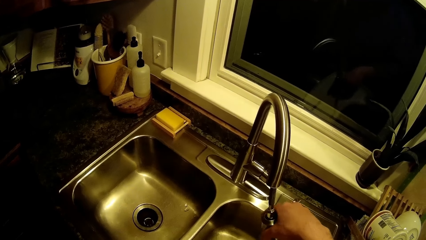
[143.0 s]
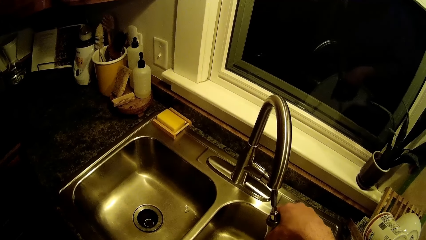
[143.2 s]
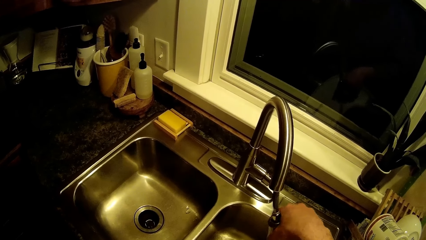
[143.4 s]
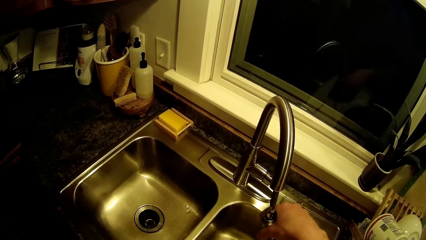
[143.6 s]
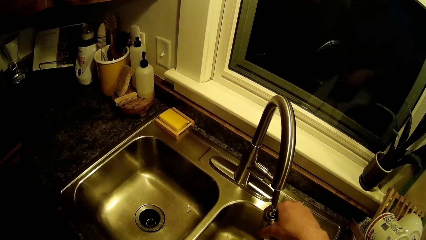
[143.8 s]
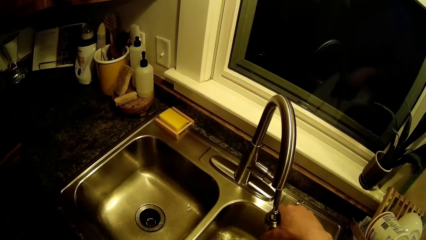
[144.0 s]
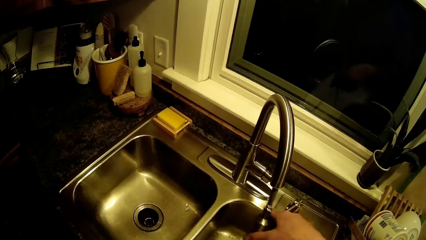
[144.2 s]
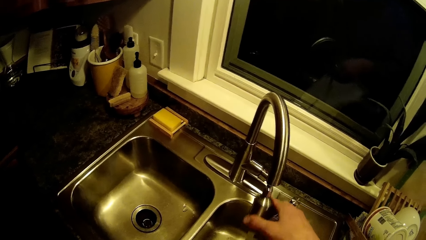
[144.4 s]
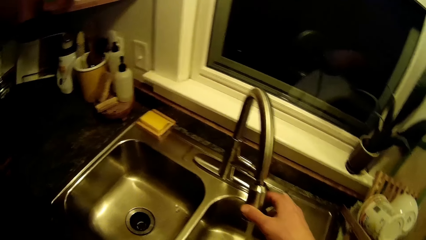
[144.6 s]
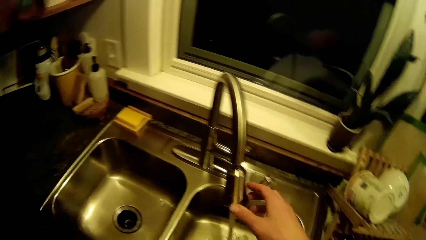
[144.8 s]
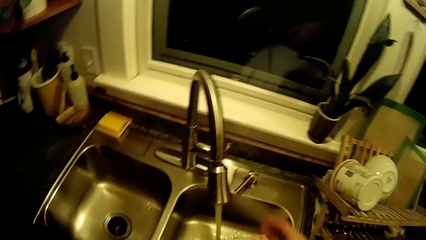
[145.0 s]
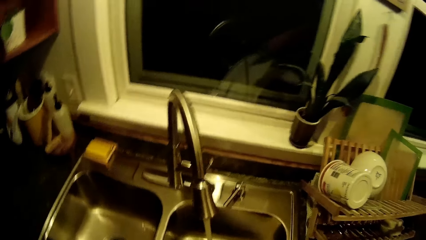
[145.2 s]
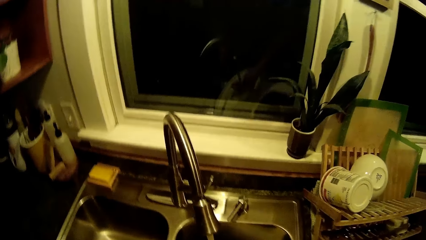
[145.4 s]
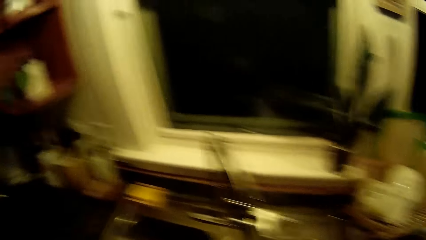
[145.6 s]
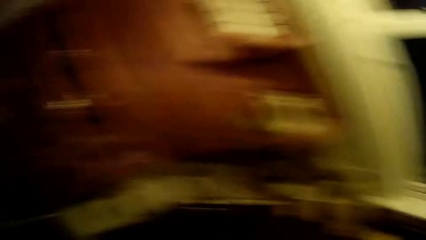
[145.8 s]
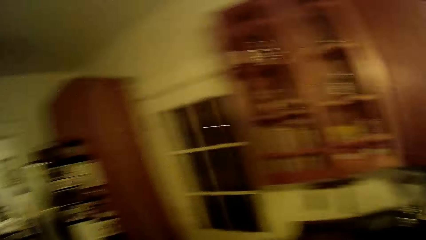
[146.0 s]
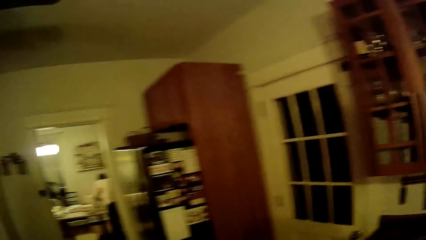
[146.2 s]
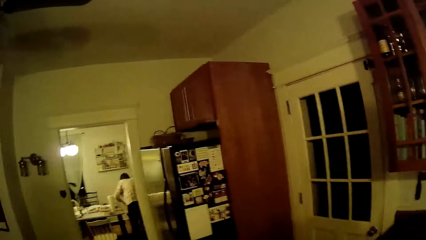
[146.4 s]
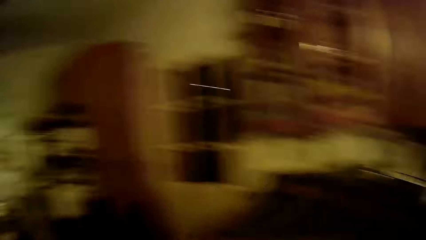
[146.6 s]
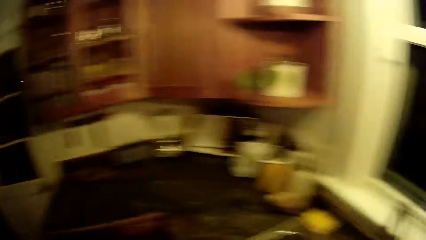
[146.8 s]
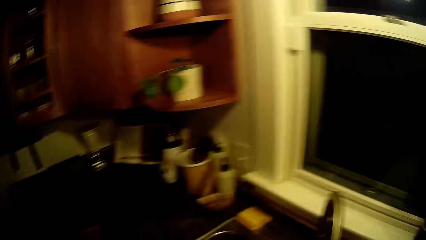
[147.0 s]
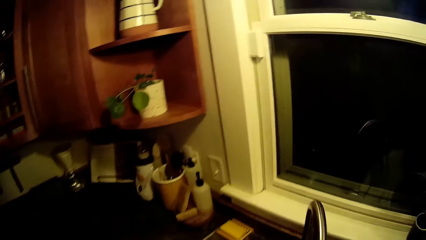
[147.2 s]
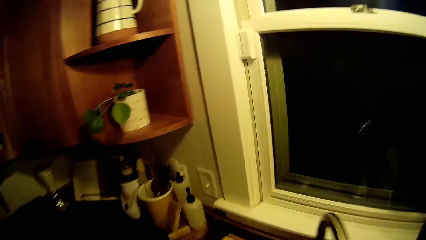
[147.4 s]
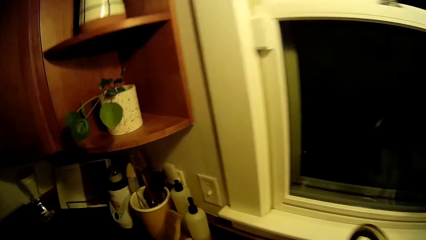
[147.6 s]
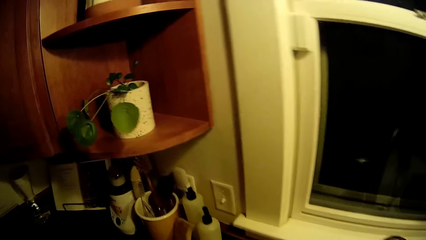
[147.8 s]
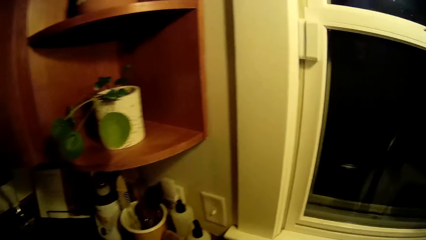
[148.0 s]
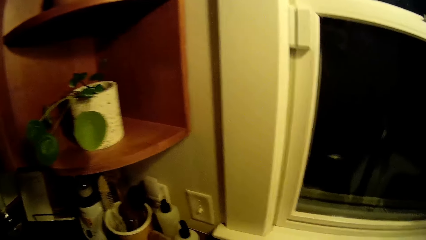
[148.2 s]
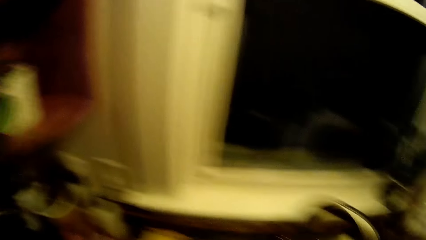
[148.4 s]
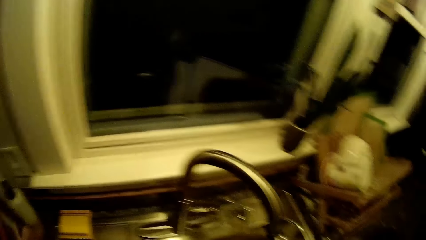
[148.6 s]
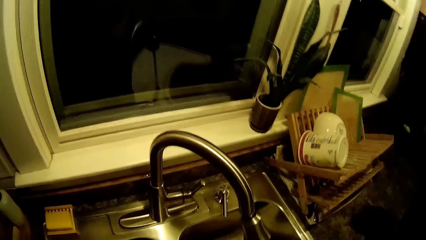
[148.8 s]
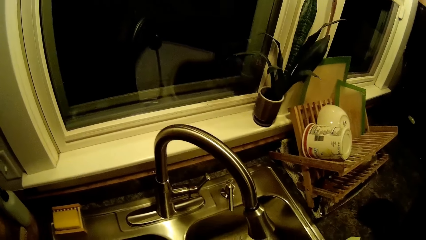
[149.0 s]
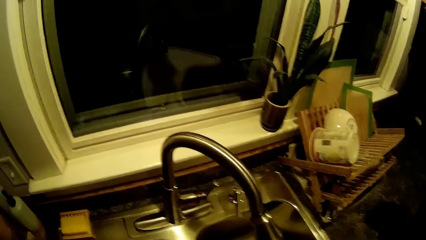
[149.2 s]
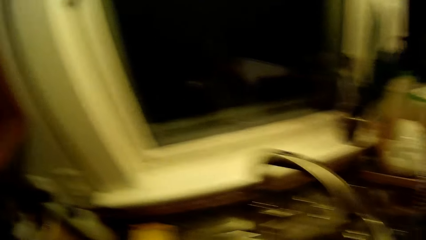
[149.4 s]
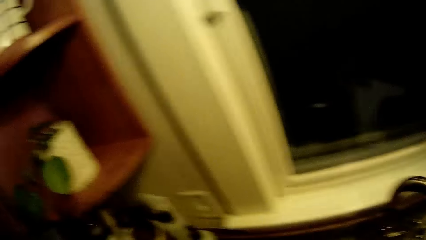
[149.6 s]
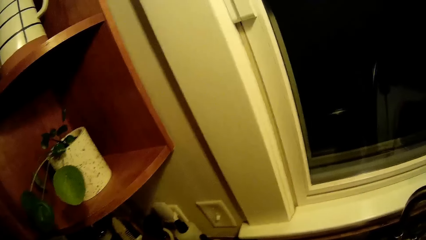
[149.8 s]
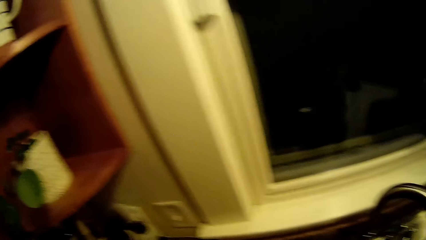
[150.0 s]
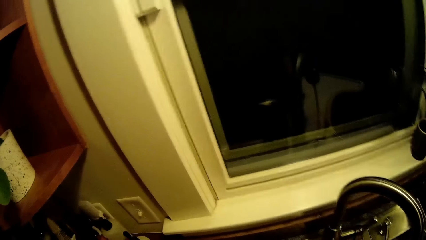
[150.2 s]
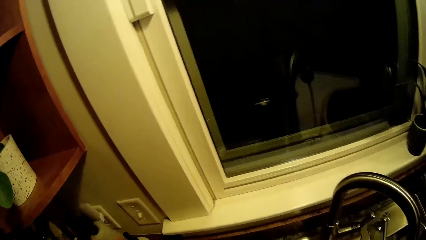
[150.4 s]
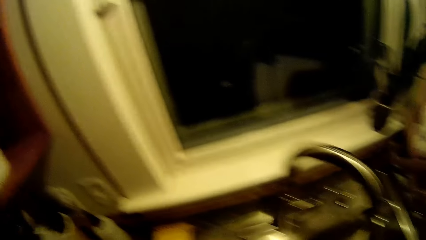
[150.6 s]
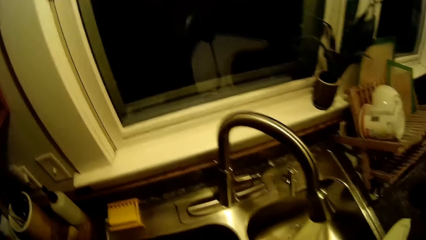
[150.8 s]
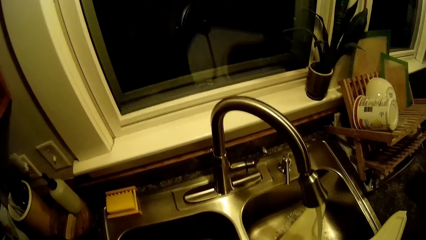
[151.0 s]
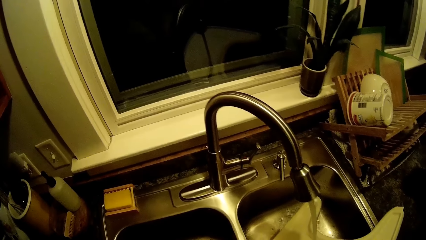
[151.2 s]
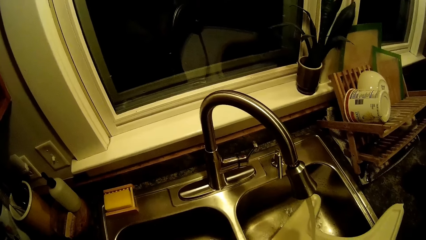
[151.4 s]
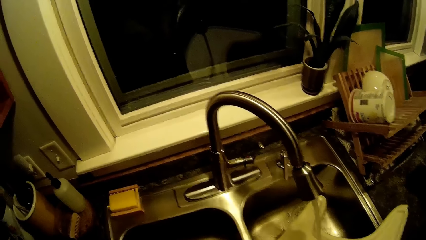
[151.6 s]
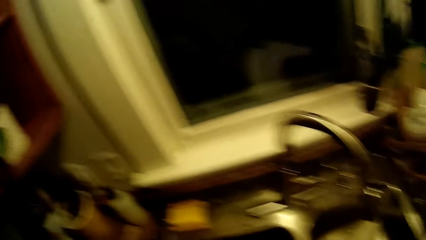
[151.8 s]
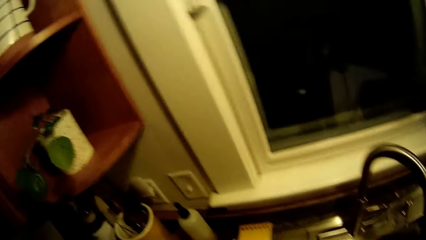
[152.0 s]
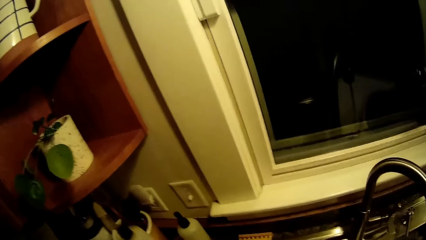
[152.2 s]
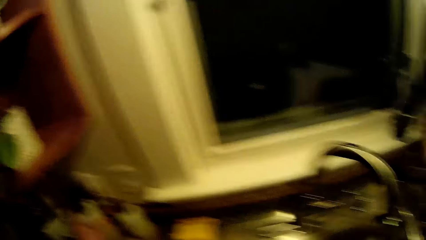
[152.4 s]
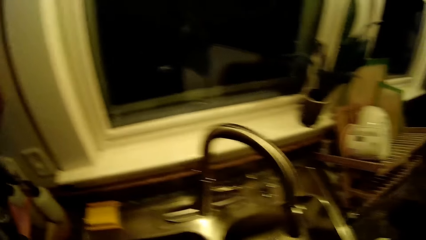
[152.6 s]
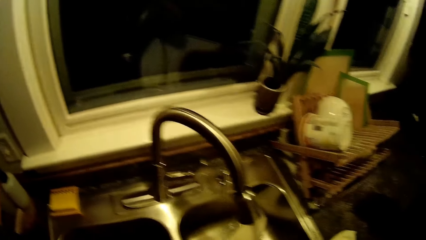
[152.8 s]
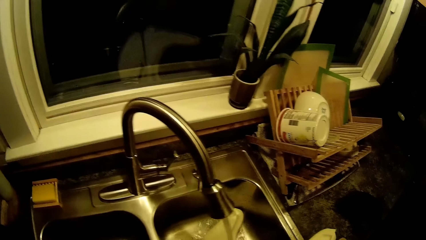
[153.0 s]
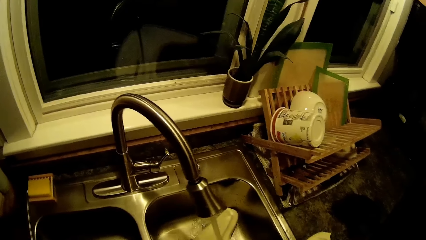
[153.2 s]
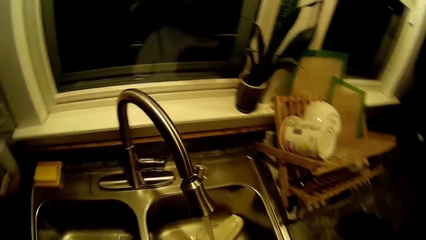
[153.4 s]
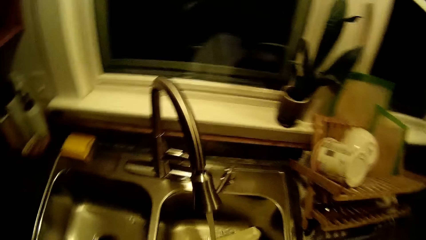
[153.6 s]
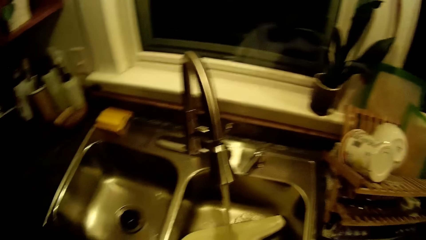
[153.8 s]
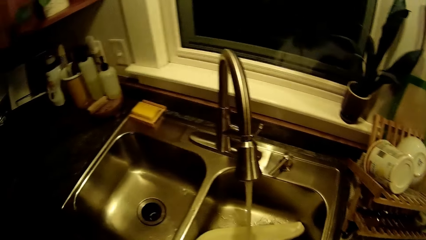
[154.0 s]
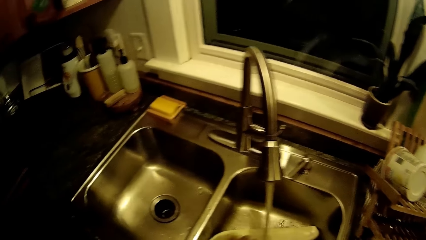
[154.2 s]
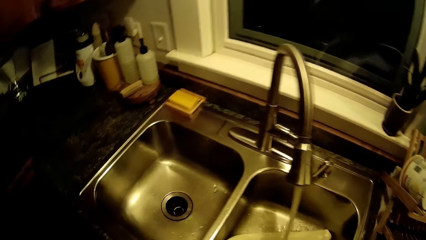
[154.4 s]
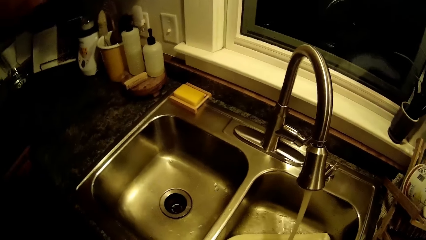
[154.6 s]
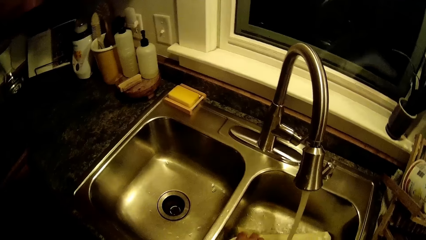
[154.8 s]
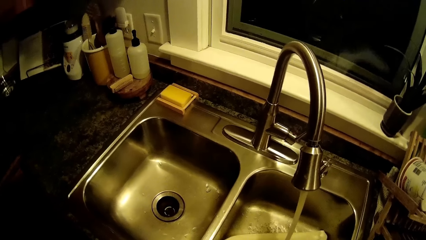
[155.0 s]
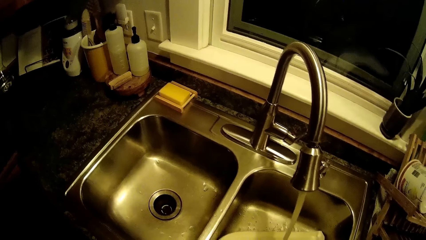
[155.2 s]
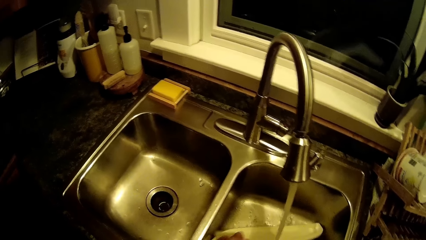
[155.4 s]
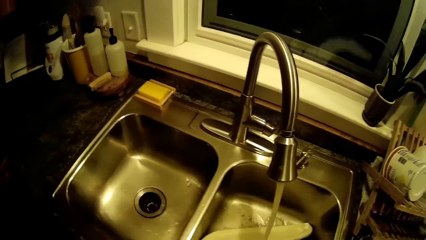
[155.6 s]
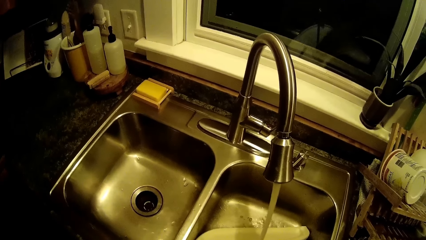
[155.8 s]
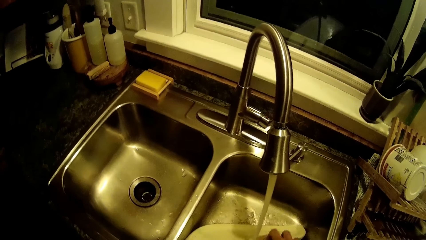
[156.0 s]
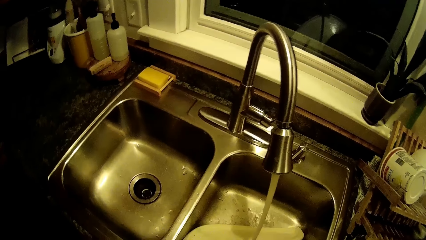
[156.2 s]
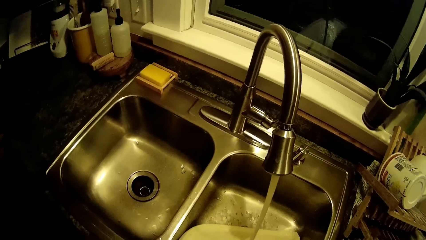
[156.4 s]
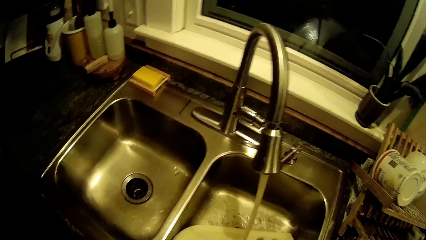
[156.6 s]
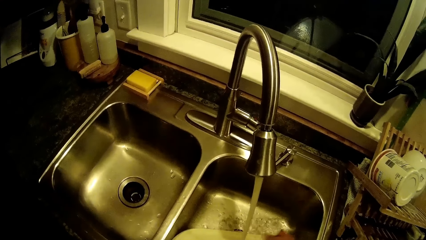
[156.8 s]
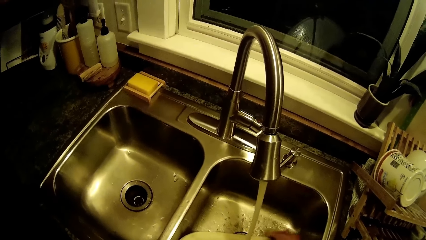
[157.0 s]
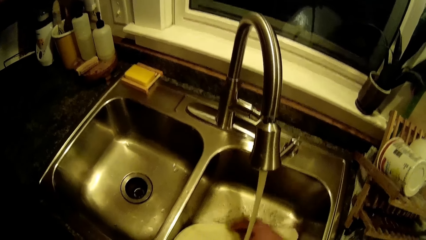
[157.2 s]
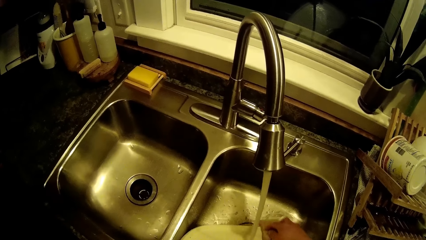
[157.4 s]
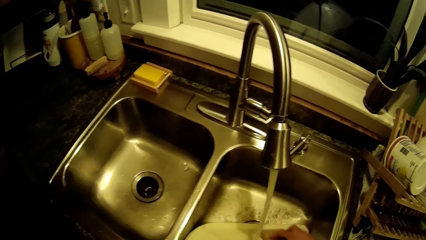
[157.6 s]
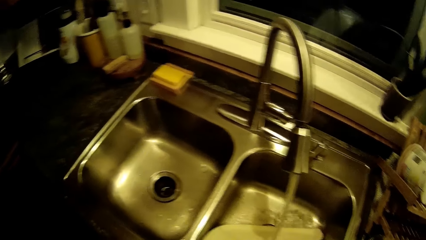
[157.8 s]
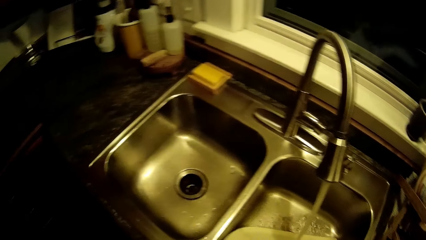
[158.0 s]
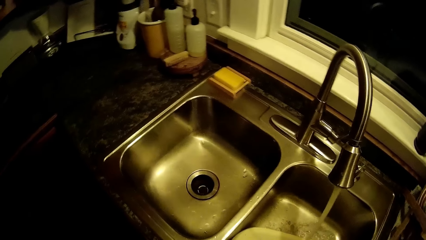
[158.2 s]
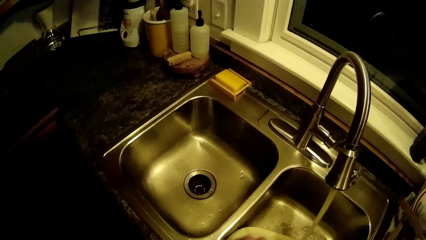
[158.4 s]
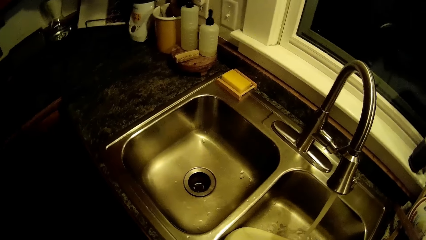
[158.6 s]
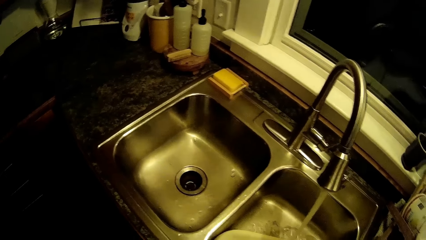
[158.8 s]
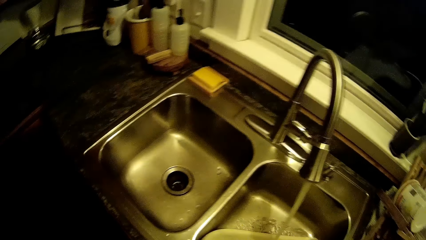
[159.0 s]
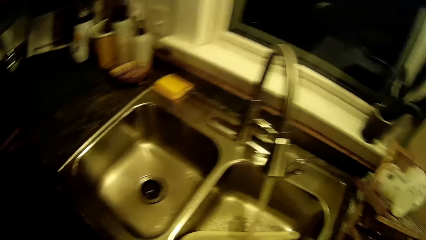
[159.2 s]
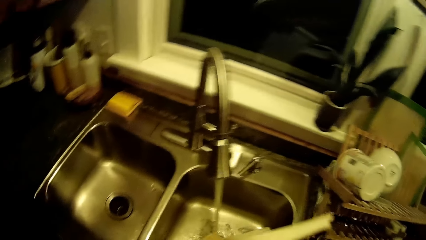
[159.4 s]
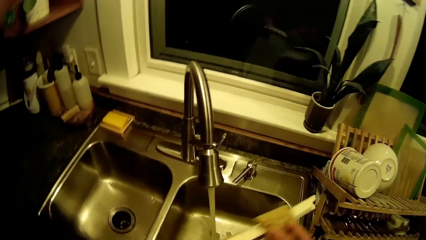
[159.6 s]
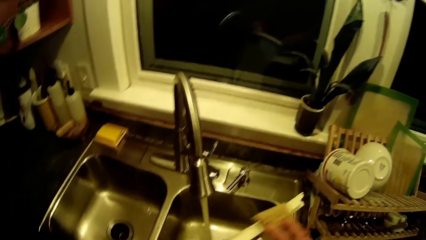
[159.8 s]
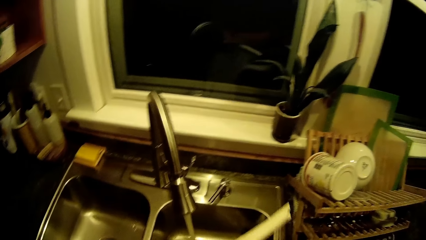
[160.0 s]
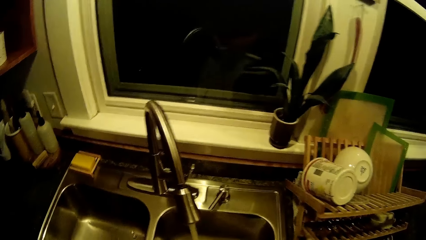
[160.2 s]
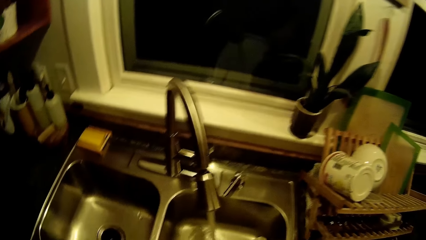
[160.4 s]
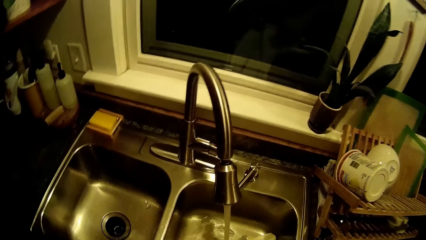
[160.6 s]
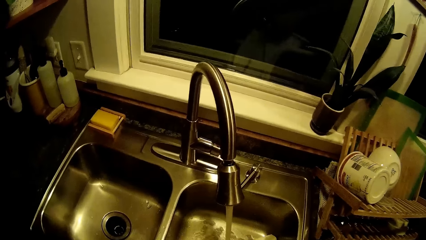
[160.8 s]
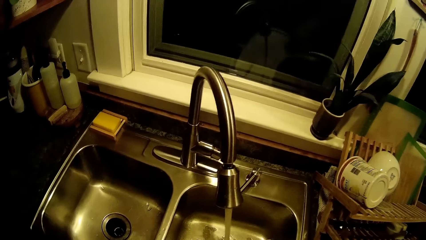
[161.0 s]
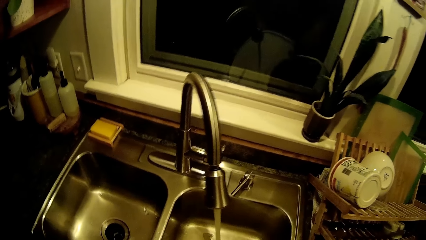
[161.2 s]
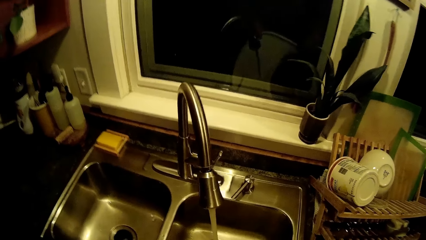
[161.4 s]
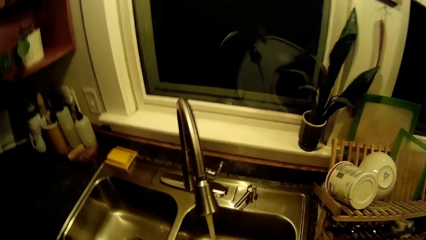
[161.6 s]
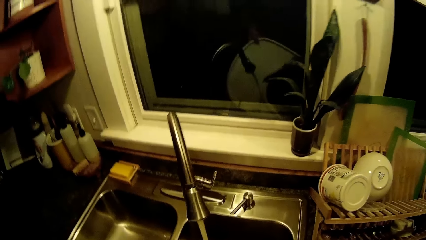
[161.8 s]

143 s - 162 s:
The camera wearer removes his right hand from the tap. He picks up a liquid soap from the kitchen slab with his left hand. He drops the liquid soap on the kitchen slab with his left hand. He washes the kids feeding tray with a sponge in his right hand.
